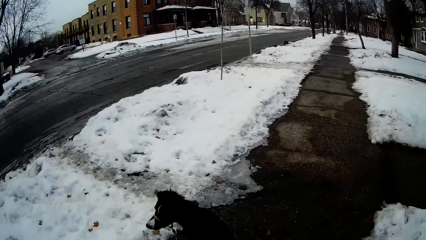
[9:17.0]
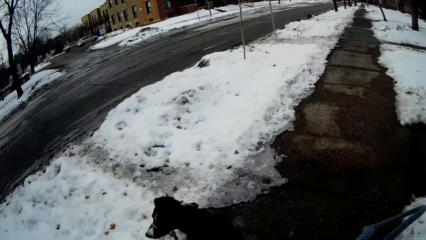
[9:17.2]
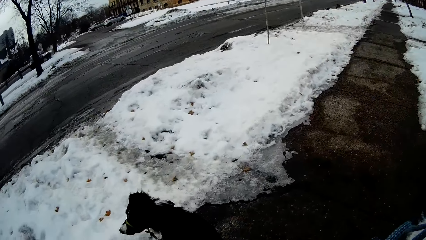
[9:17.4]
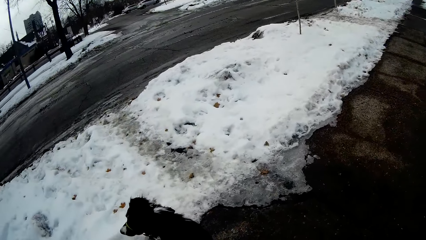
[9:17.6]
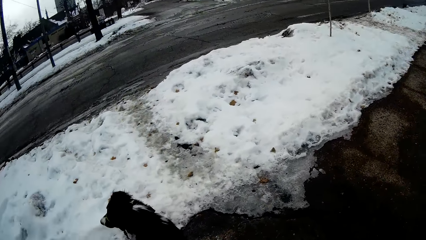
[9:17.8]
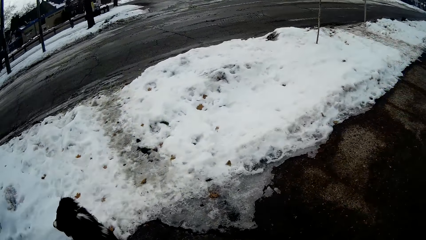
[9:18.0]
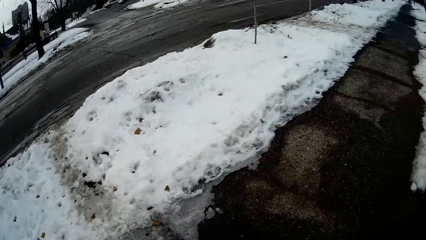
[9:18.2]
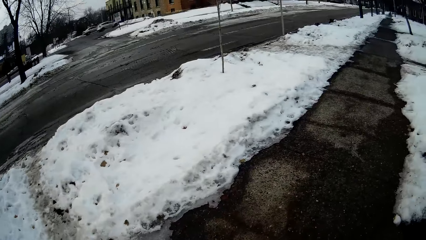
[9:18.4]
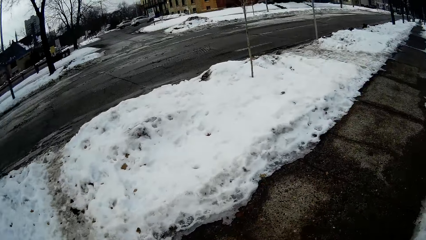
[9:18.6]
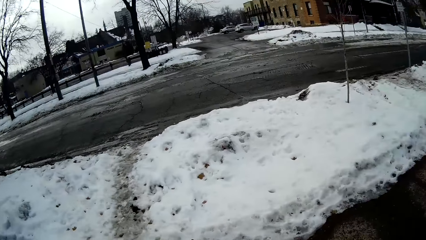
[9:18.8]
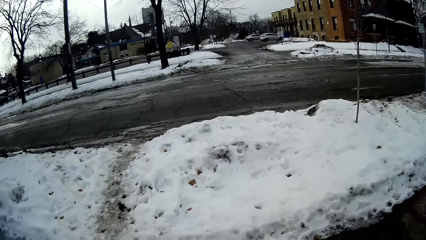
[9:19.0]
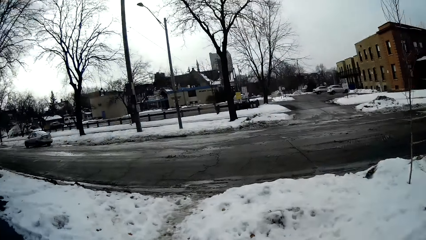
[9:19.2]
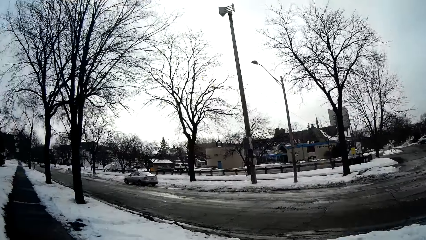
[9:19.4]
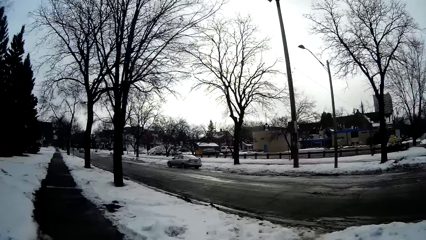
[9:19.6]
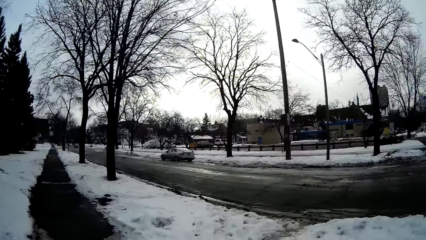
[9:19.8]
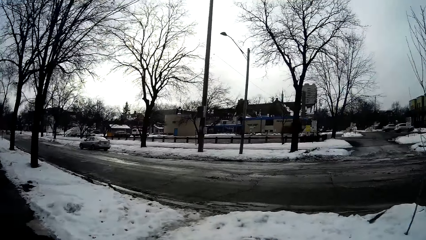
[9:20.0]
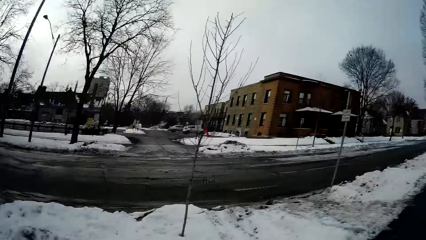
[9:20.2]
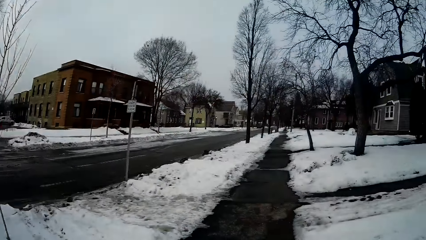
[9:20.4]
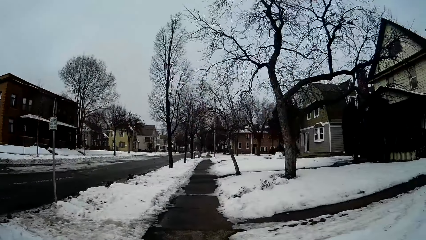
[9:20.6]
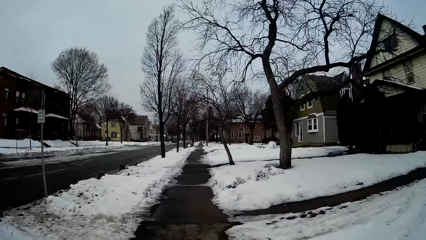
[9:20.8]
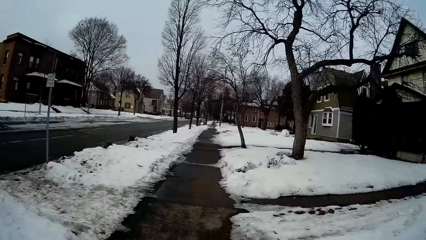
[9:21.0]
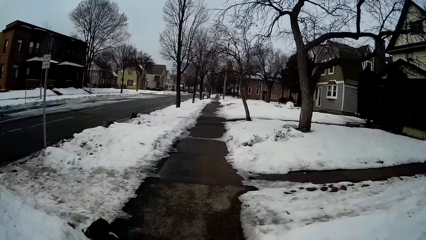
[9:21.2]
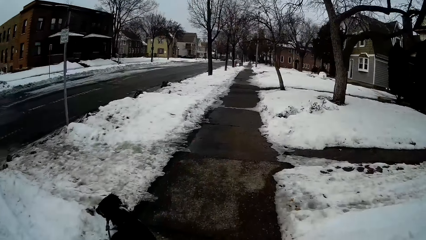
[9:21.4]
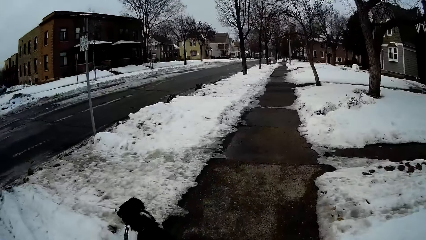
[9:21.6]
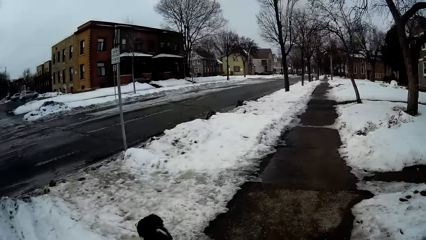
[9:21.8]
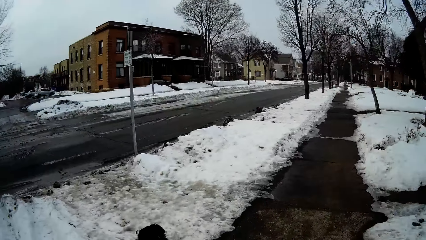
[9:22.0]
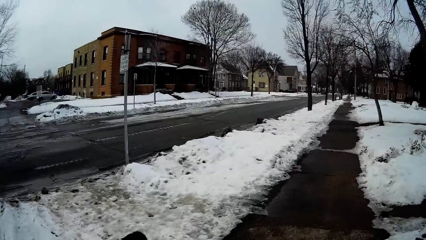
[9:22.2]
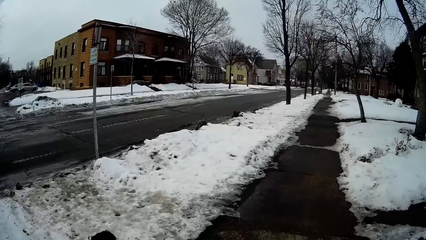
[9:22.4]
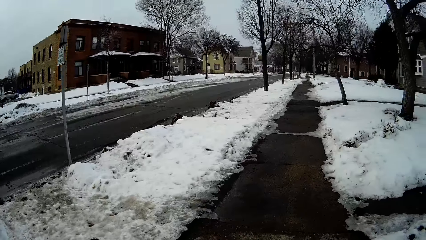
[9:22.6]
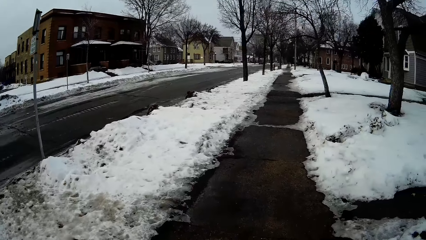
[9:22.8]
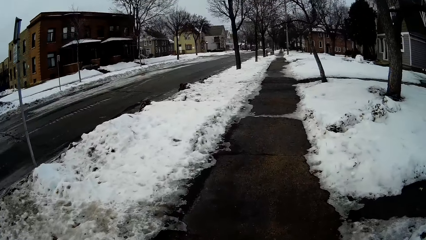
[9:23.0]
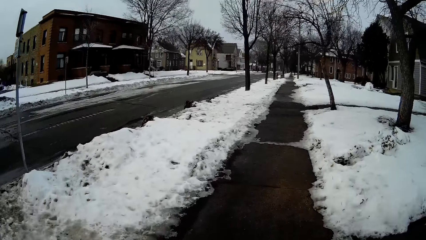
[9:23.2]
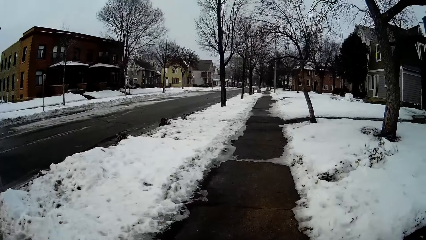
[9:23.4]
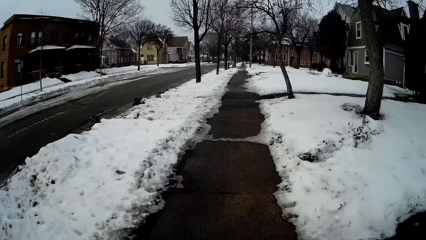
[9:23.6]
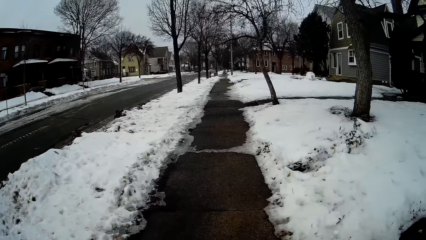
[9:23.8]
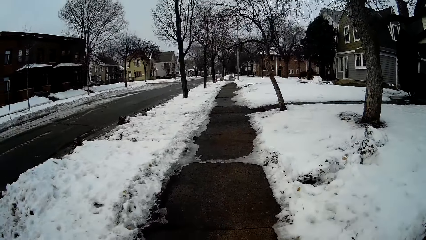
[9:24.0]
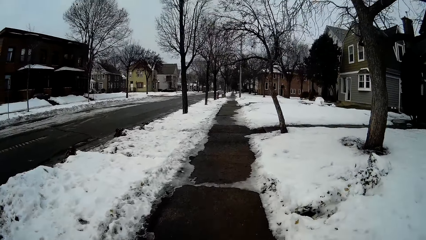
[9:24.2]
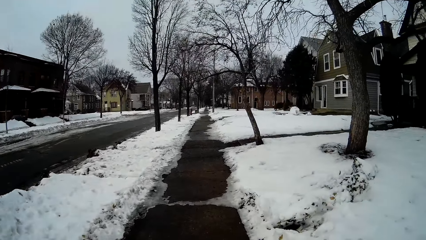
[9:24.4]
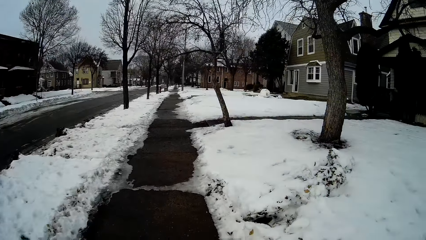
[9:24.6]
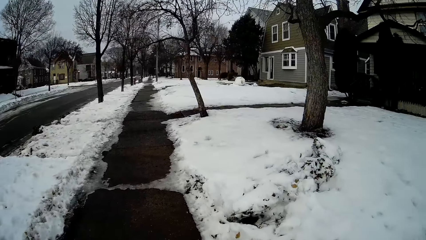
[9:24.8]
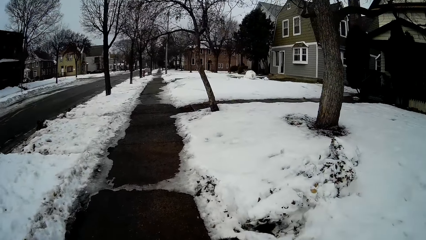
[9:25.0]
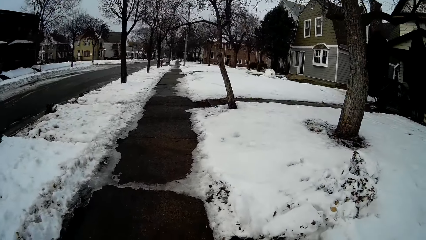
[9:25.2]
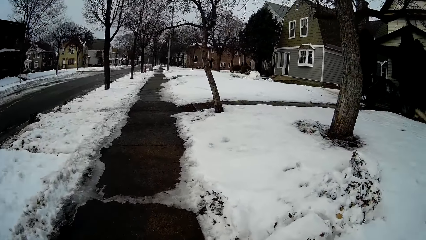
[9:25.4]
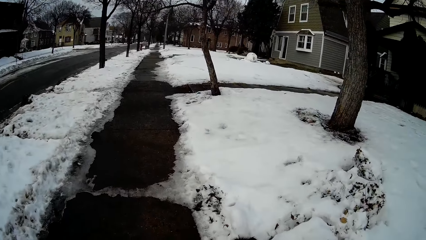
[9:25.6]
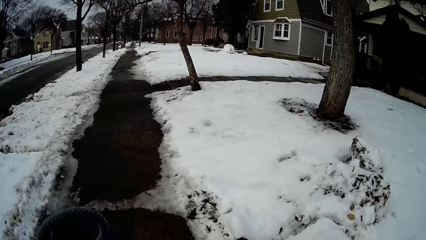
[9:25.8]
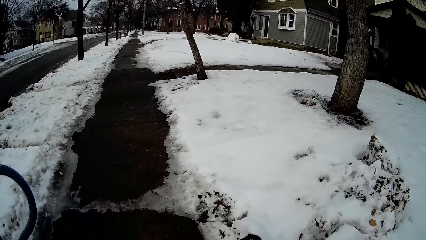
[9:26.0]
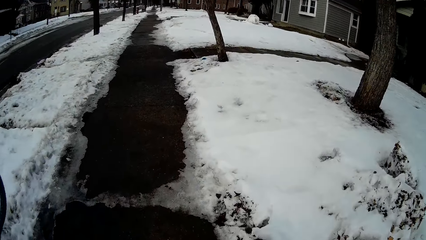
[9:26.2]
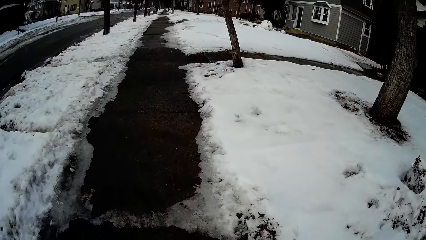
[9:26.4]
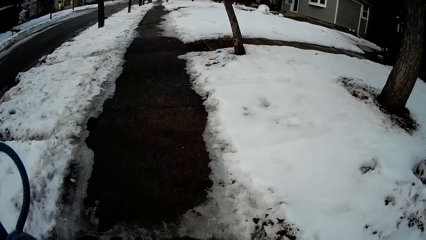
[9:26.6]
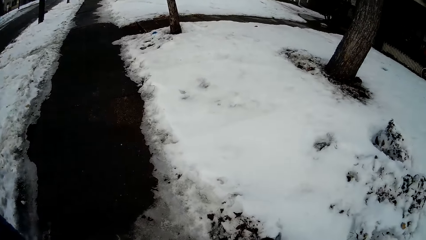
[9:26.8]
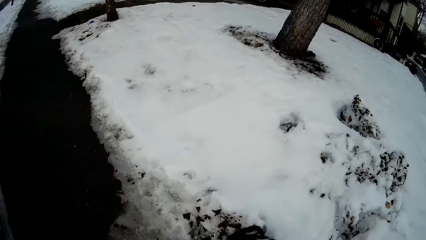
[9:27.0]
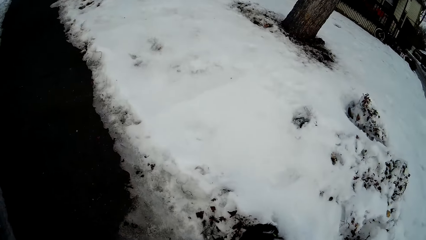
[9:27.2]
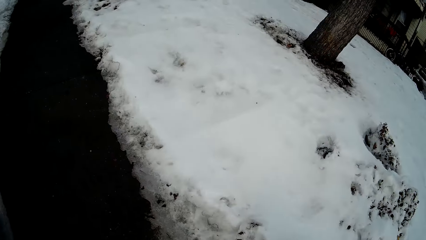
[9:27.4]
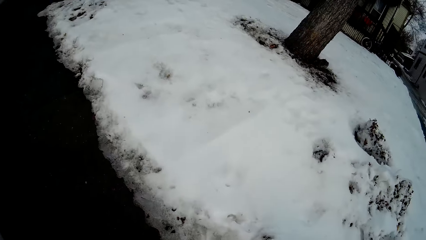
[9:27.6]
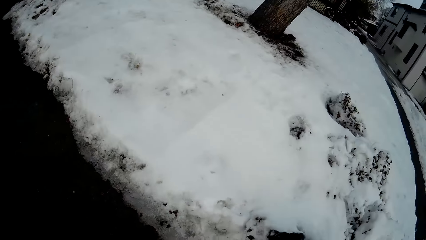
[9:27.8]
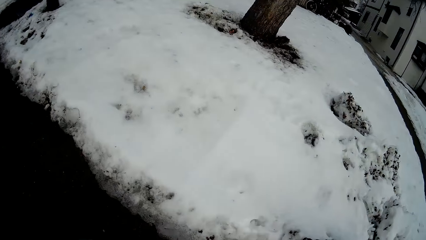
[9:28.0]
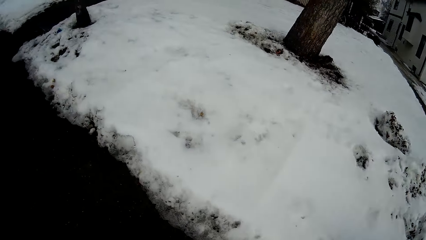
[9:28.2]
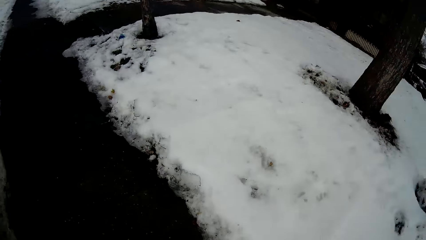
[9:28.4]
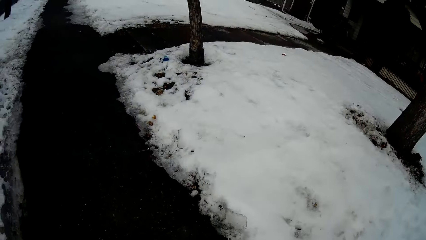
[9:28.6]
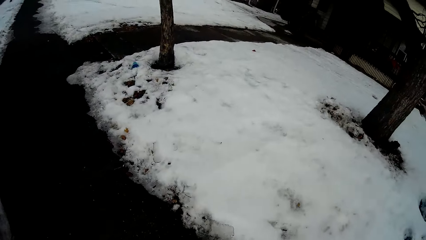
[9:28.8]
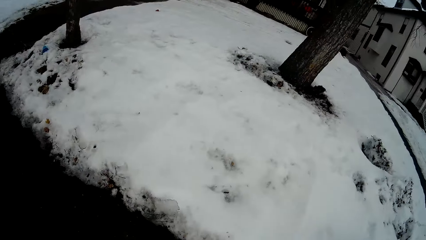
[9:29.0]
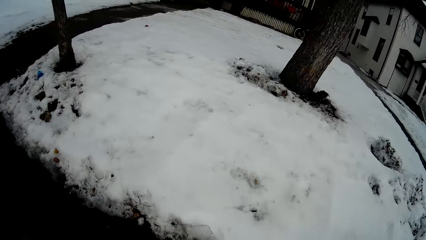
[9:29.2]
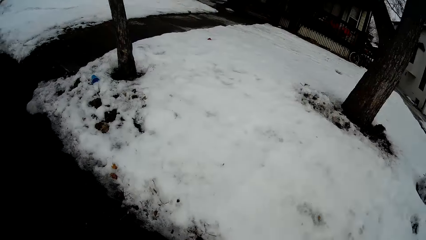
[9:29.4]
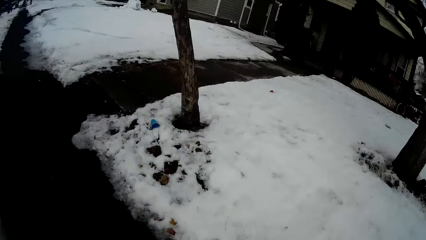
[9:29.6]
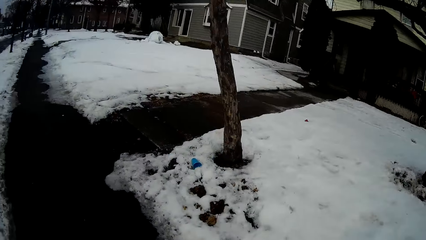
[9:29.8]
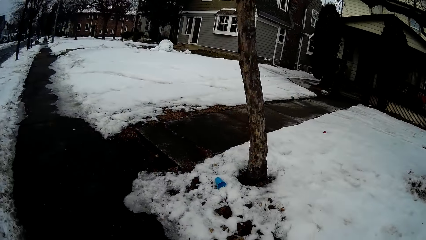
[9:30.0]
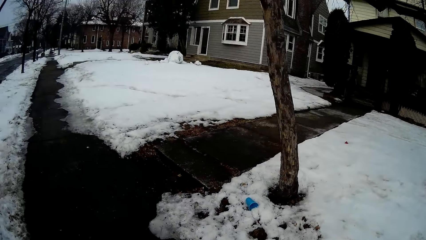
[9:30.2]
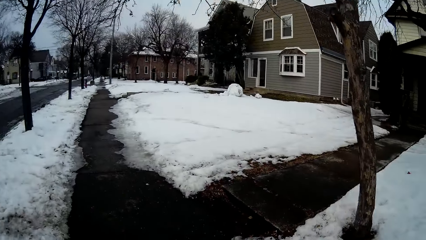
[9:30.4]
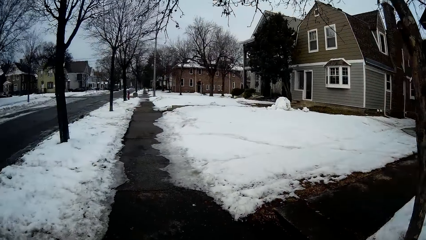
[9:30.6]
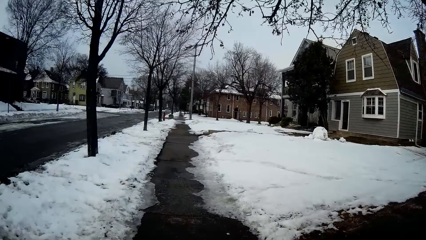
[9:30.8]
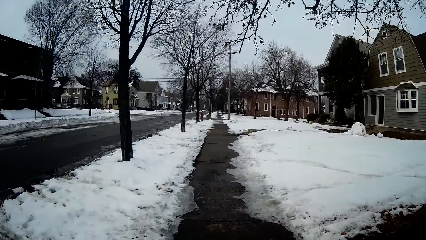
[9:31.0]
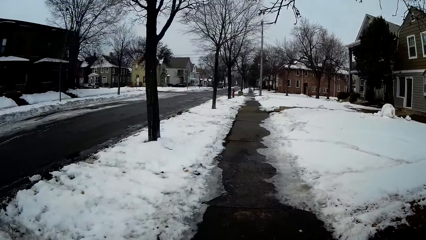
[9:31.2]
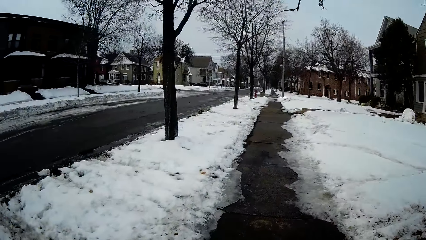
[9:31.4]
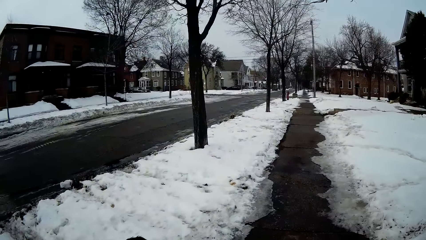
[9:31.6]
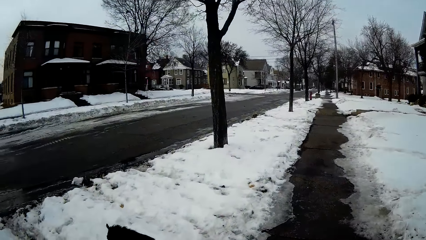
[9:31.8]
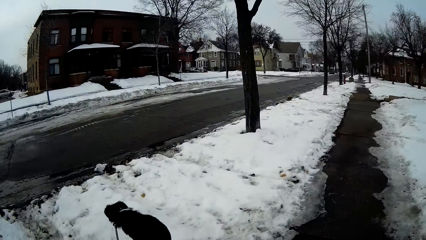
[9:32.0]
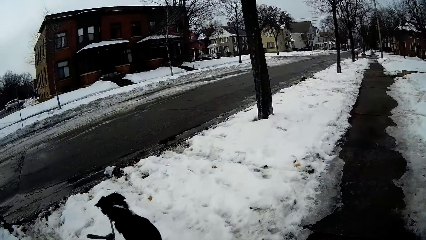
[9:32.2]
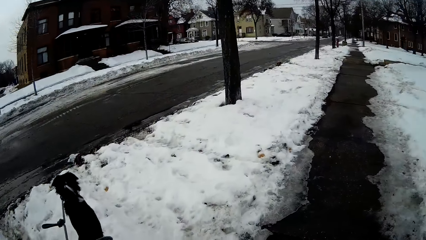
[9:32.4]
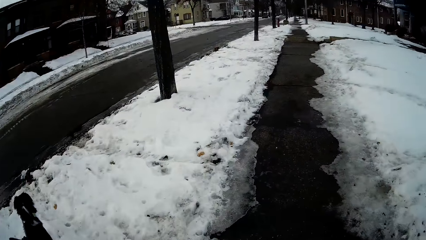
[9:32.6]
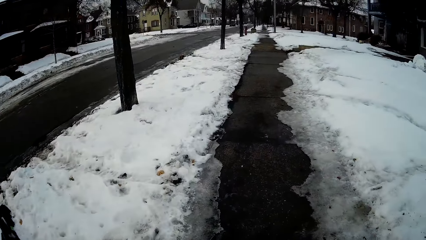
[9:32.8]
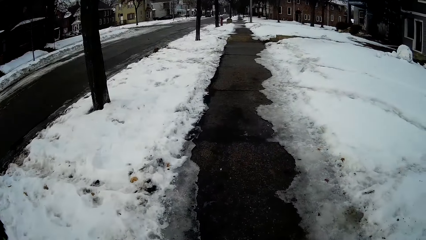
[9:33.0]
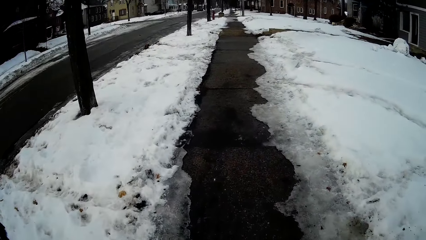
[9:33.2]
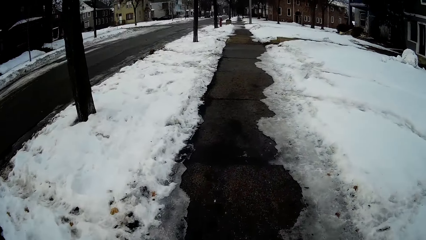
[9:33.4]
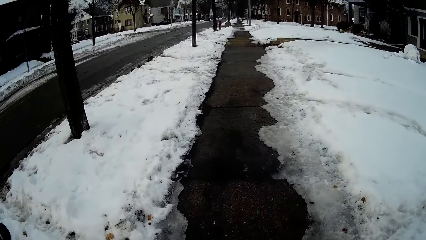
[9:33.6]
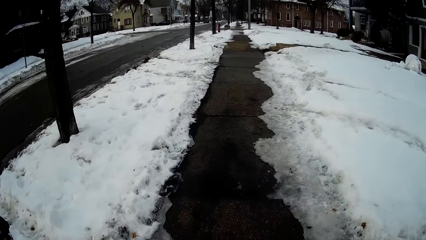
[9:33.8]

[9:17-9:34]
The camera wearer controls the movement of the dog with a rope. They look around. They walk along the sidewalk holding the dog.
